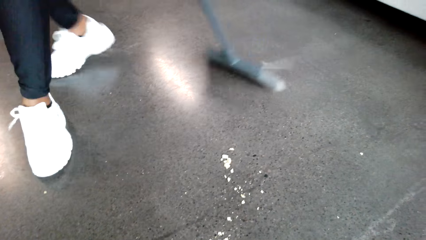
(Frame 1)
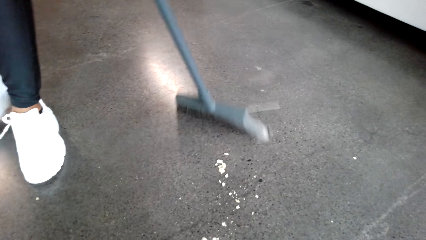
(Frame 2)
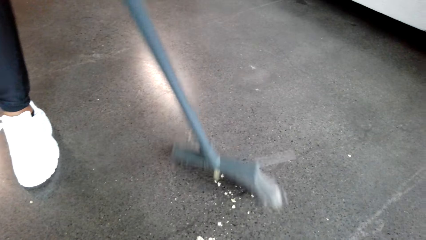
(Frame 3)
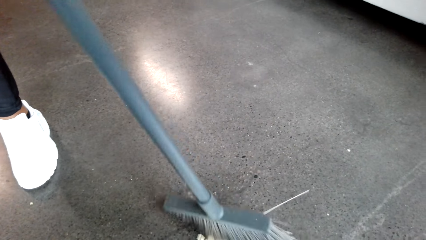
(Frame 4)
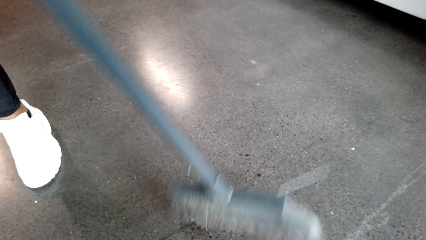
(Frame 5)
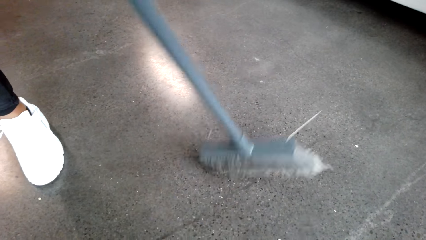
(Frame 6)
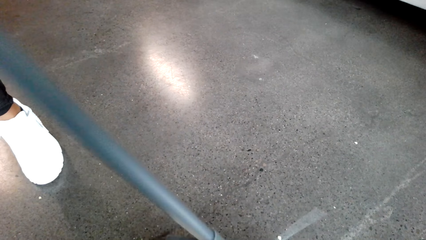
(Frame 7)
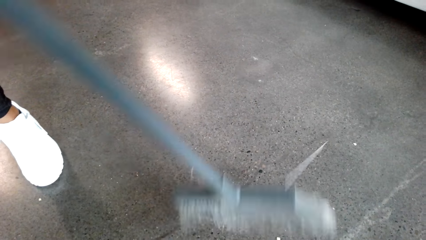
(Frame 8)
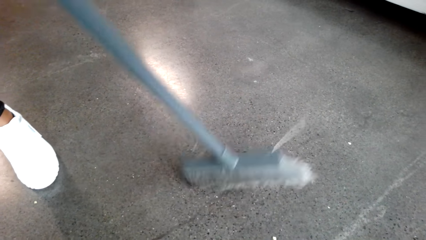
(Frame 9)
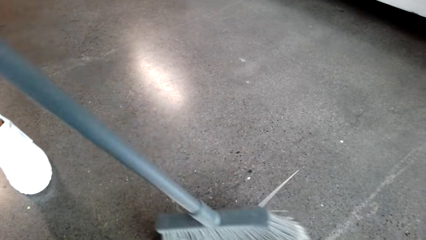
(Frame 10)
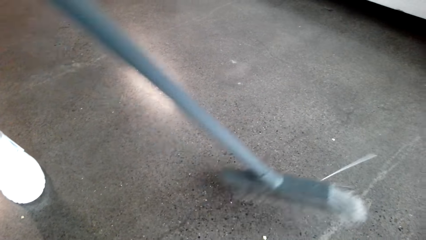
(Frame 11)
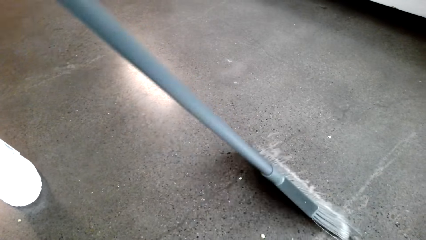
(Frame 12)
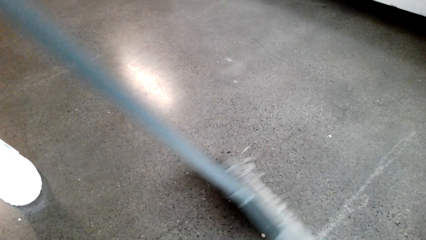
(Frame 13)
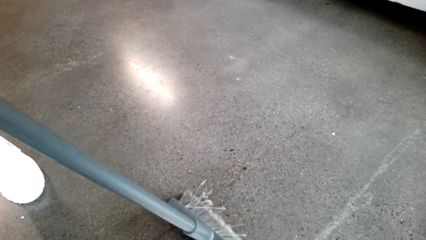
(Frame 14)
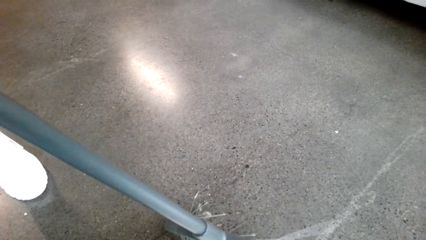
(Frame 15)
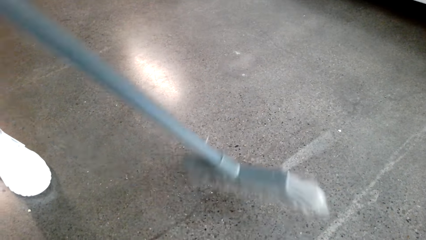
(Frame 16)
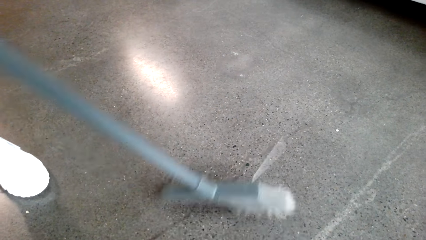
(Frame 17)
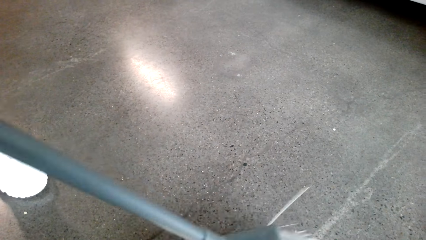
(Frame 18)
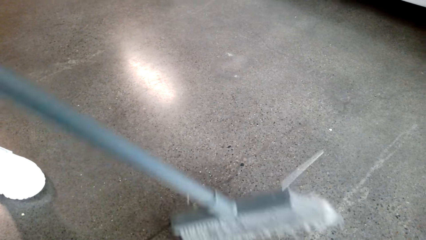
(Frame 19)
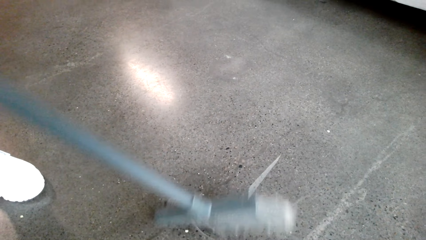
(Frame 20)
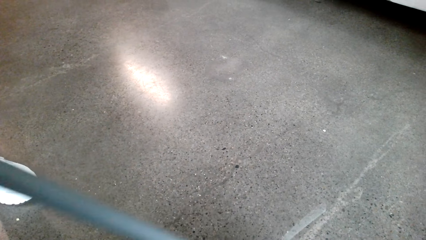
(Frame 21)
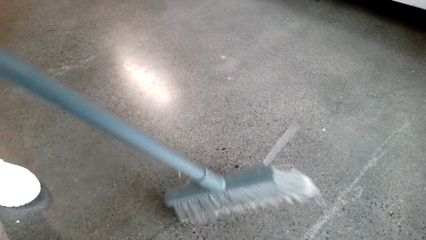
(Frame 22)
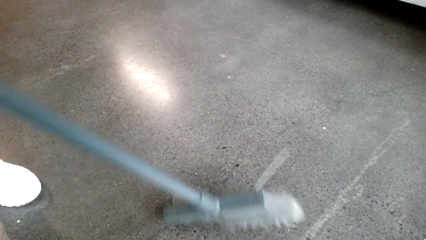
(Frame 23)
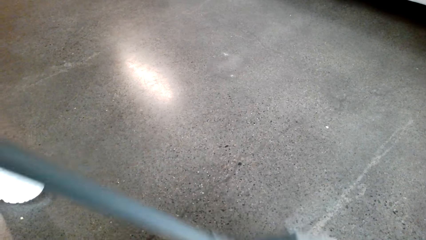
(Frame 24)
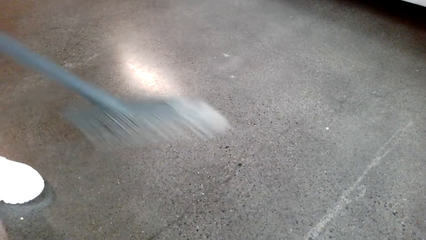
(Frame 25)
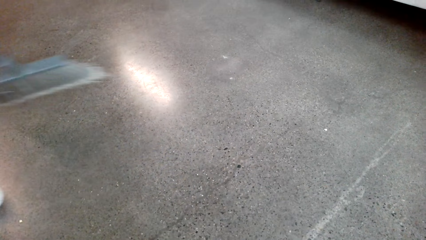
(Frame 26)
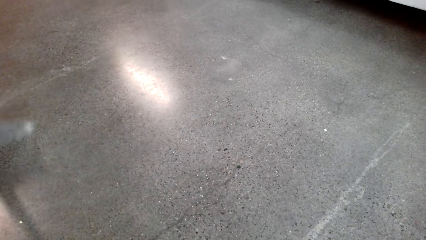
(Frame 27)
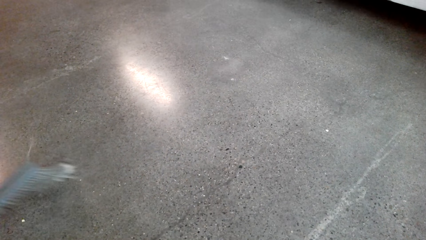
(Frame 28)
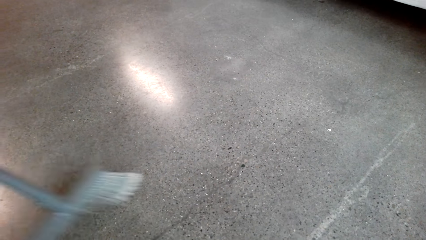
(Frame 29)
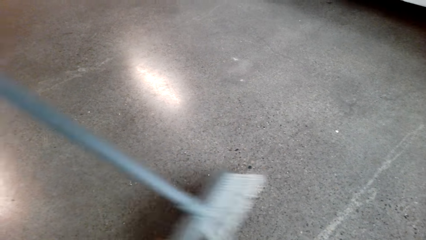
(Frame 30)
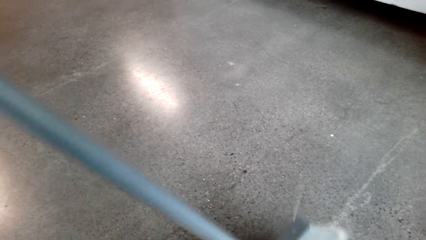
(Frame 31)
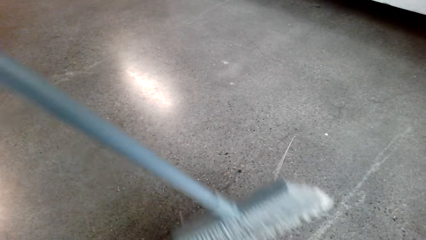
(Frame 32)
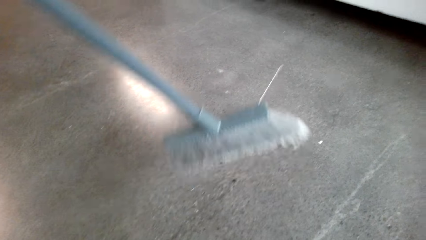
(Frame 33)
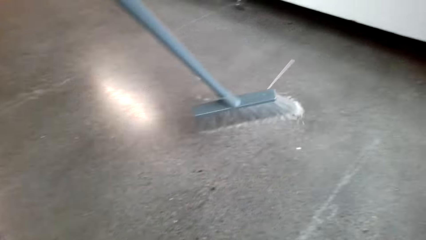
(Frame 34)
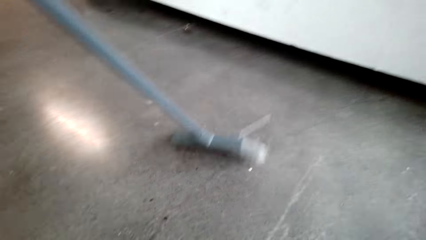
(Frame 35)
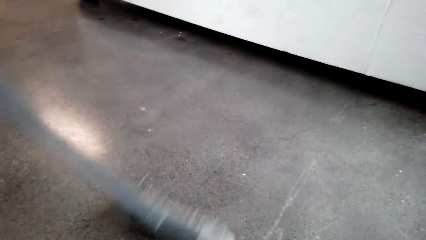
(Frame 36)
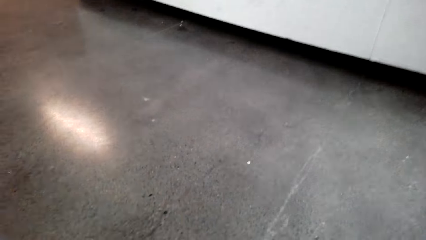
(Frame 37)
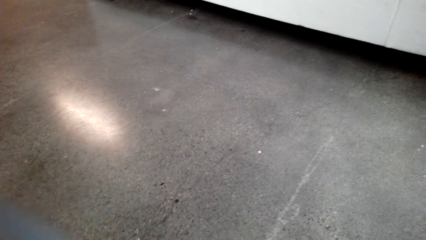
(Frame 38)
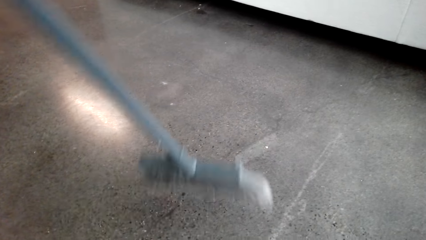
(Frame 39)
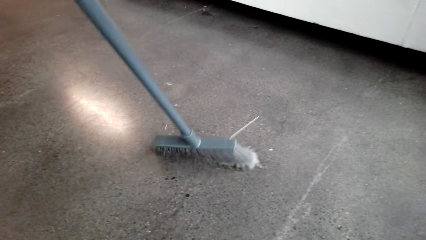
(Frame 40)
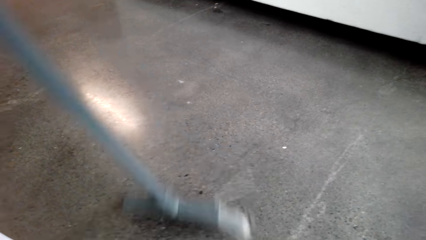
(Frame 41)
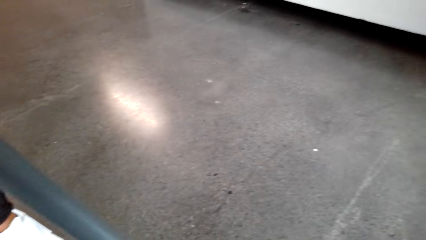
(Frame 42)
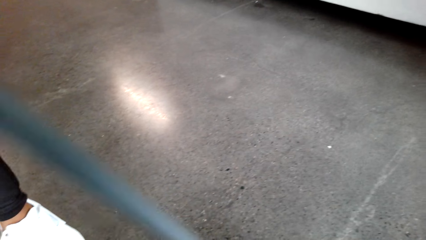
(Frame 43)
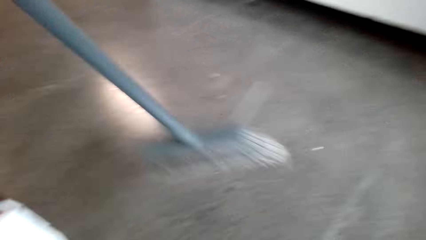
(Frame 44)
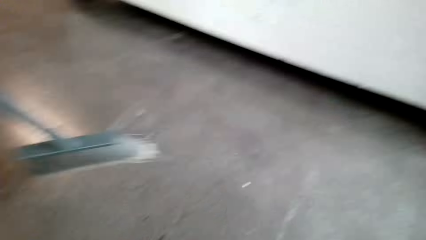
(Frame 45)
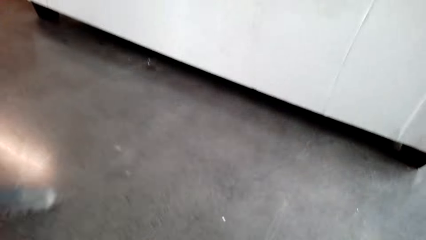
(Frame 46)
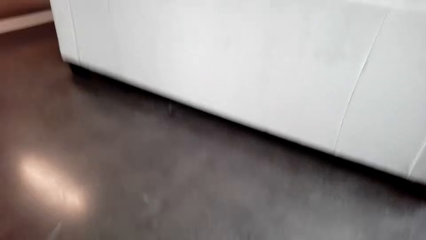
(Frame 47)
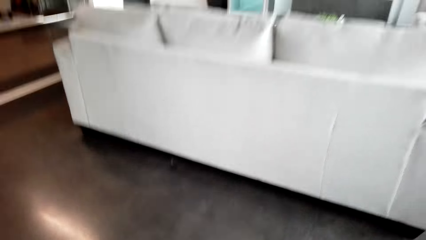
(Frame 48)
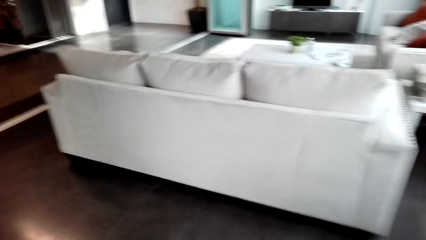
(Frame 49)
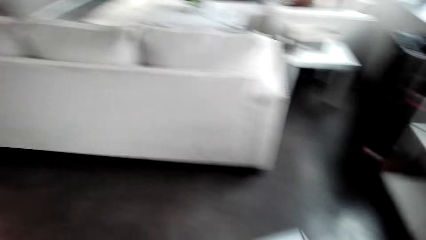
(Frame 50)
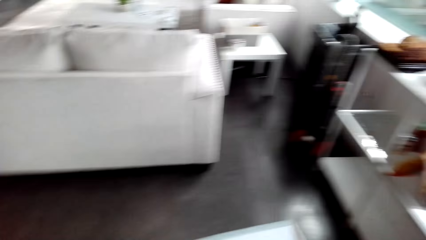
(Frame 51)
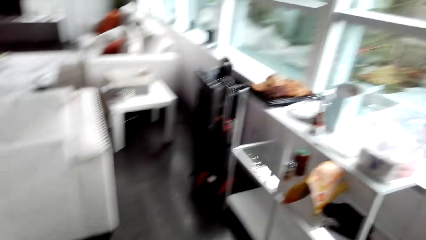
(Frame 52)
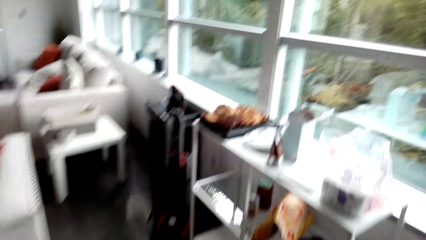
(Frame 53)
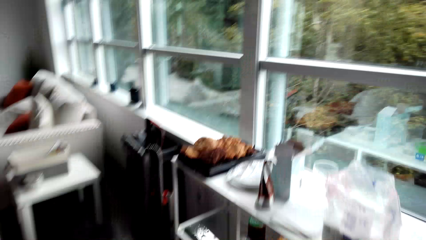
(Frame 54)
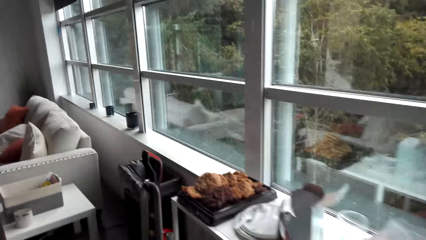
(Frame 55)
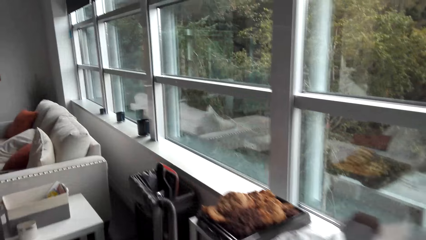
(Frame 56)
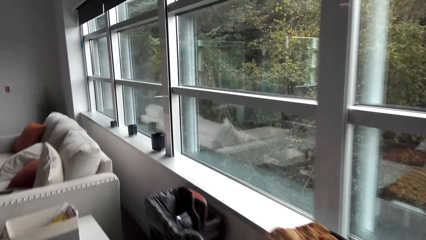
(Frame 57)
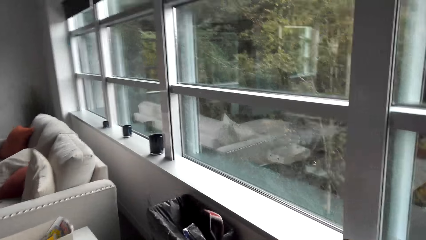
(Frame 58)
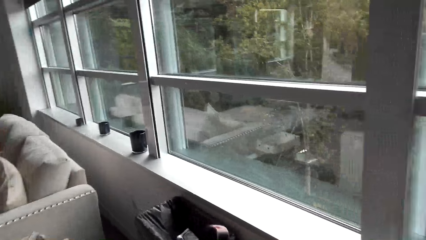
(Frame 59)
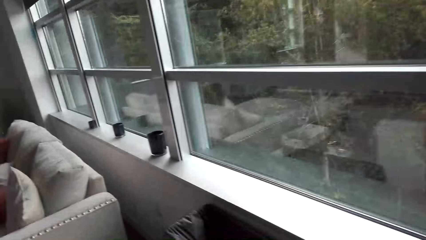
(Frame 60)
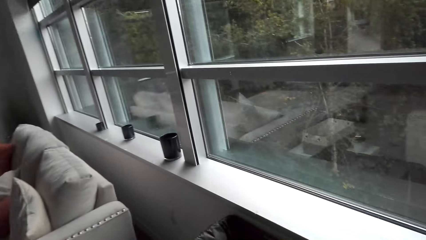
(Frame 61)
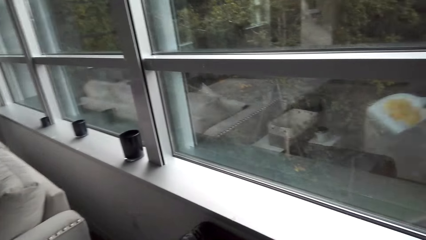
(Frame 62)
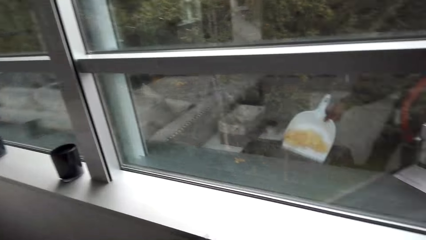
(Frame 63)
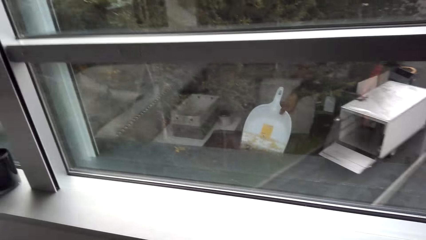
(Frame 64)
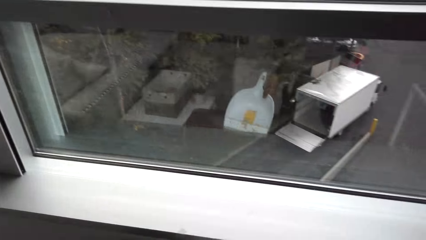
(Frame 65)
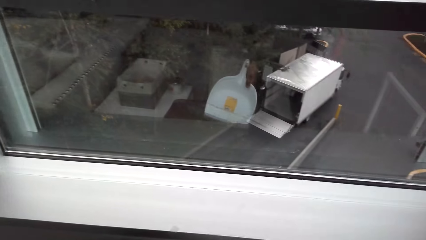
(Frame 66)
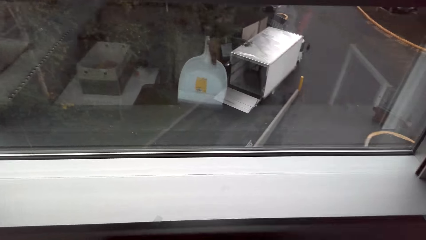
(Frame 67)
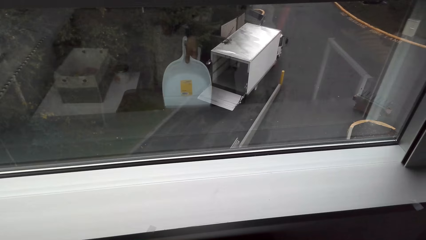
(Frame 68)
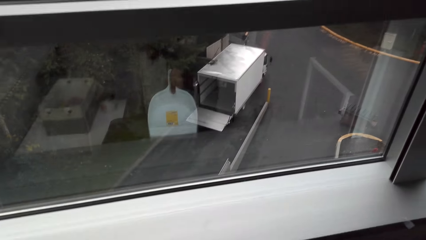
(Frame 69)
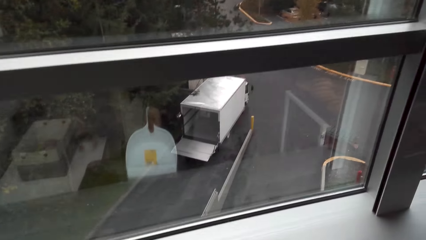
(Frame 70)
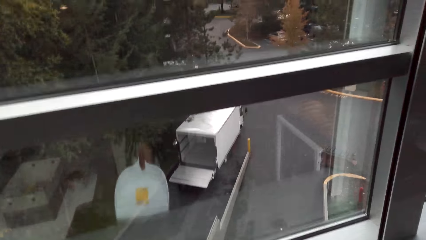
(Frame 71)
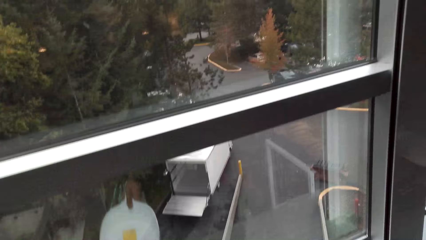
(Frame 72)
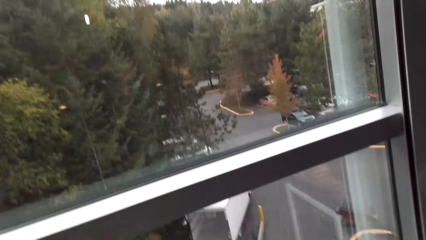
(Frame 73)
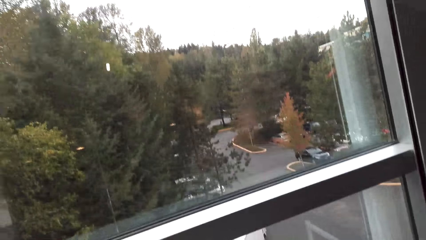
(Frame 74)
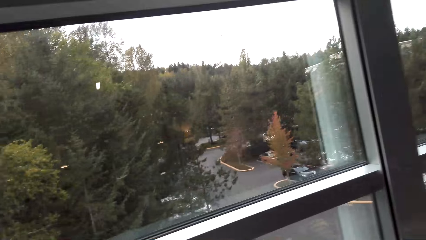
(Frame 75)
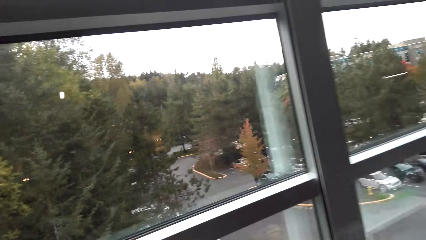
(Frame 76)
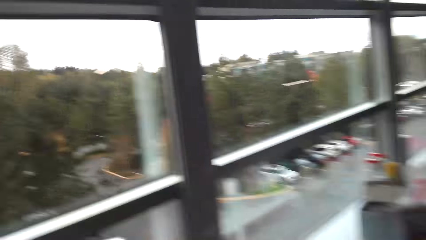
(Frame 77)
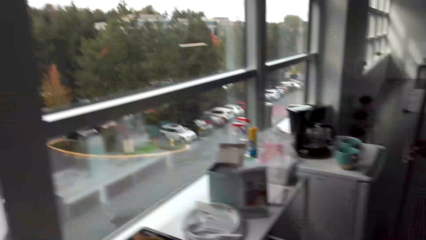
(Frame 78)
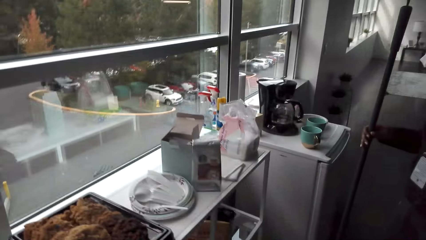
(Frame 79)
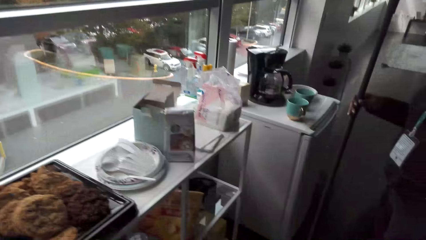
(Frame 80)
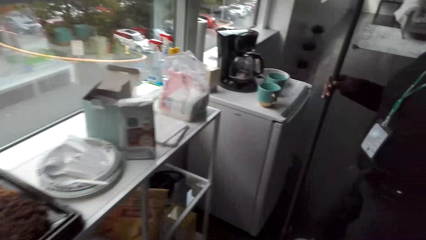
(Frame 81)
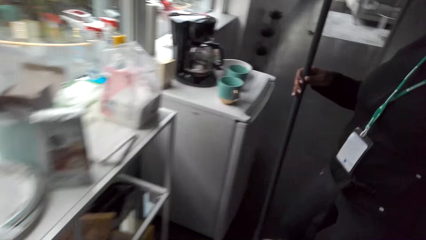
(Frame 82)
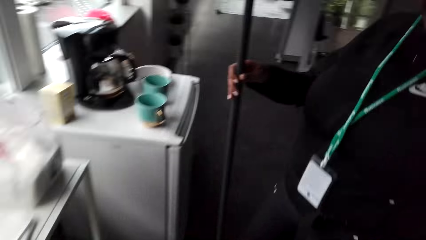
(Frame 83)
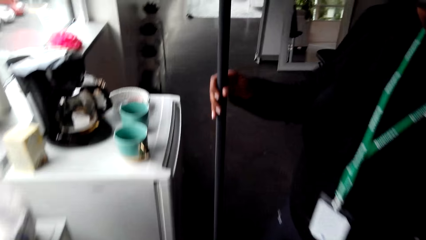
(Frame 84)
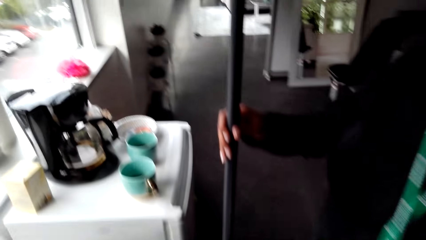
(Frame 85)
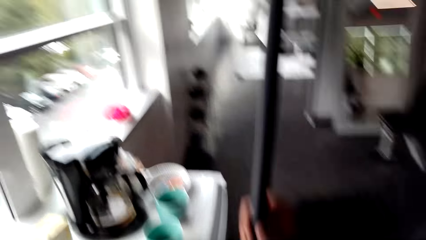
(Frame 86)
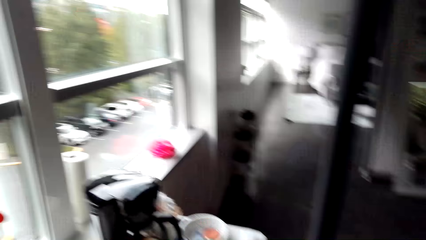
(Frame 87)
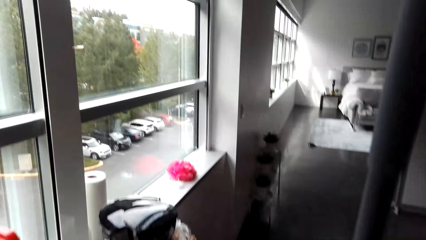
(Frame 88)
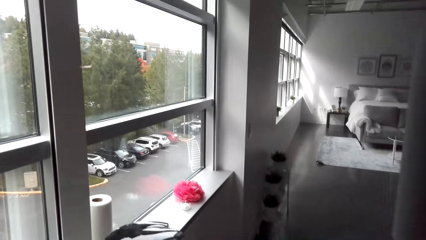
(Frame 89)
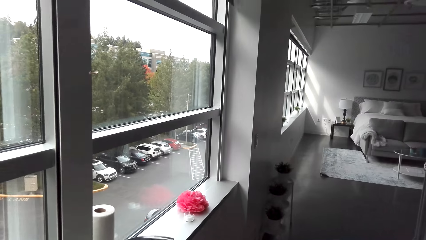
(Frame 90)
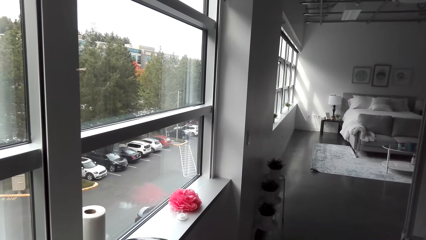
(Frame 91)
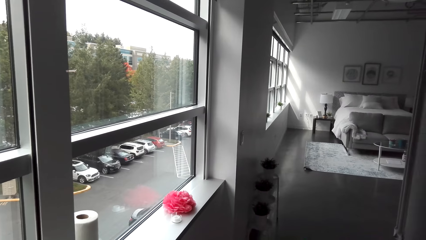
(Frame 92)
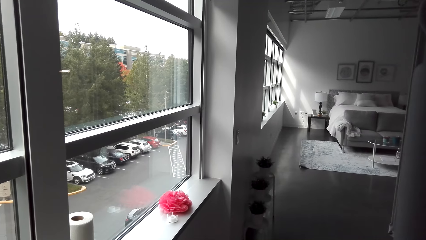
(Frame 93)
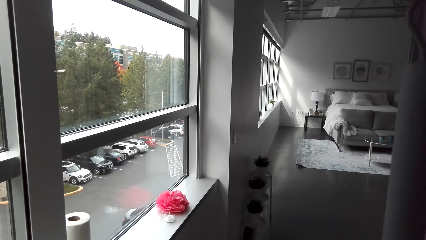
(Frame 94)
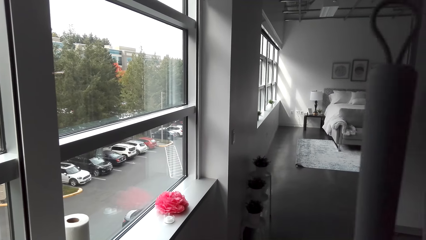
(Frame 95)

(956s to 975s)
A woman sweeps the floor. The camera wearer pours dust in the dust bin.
